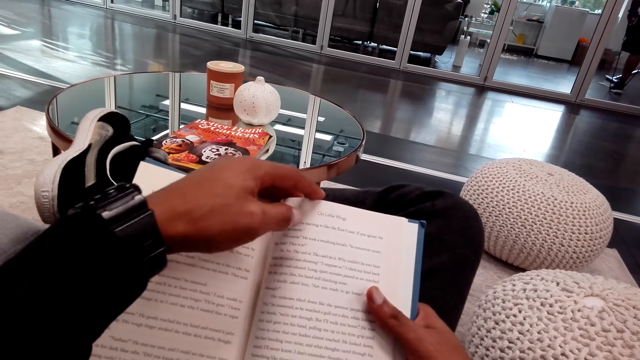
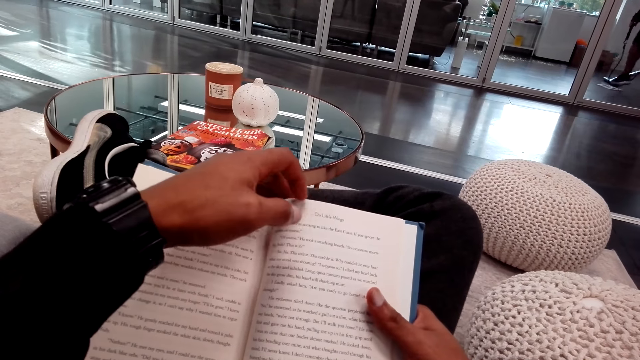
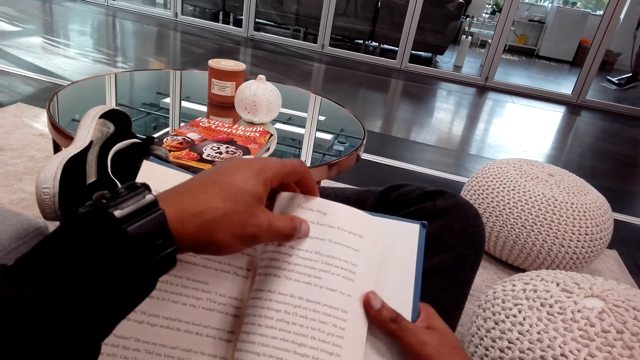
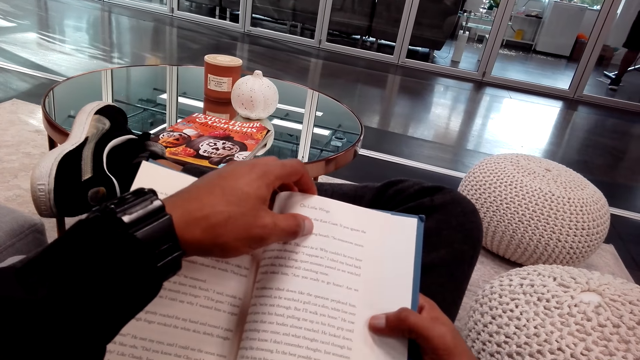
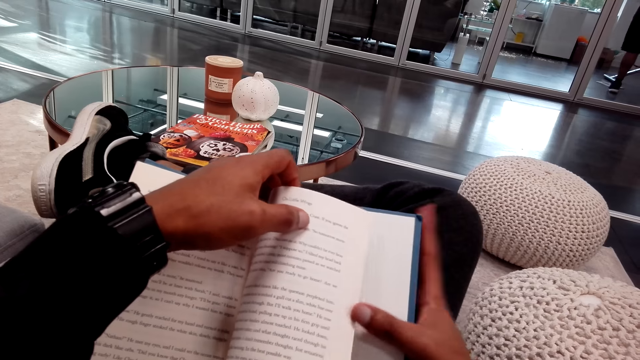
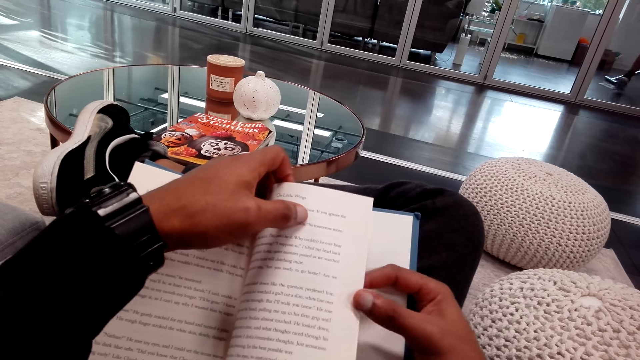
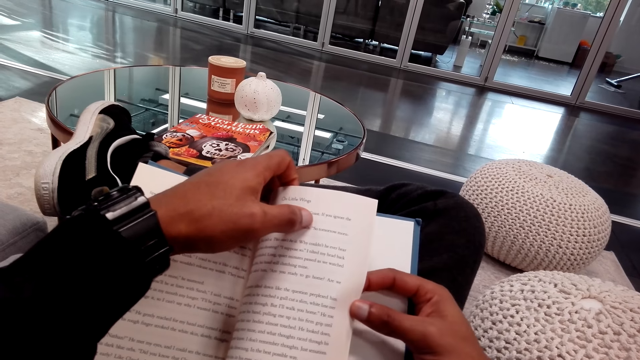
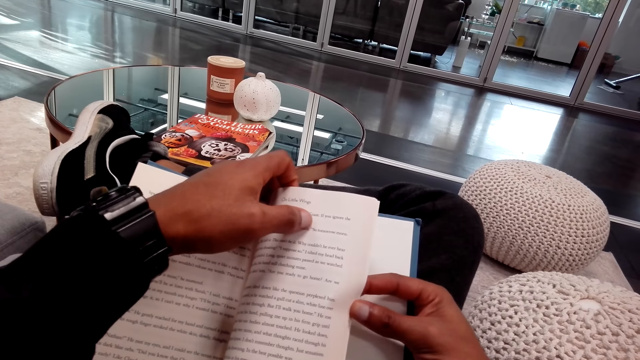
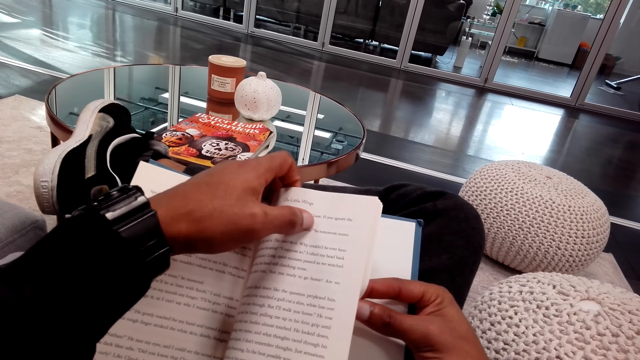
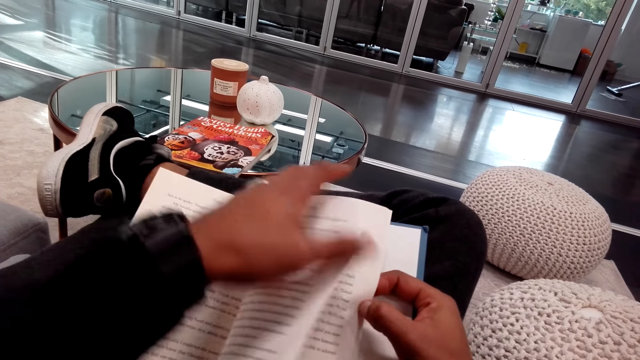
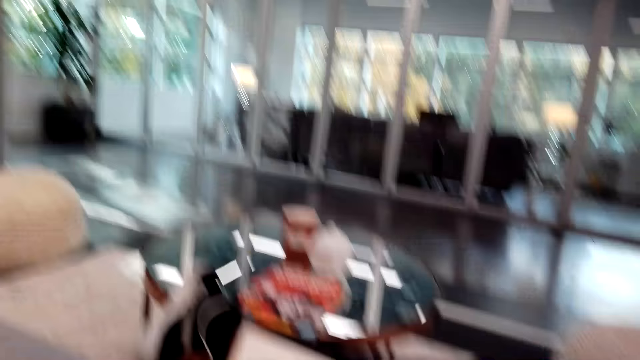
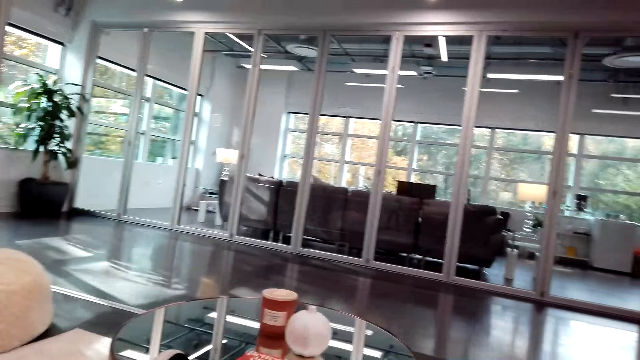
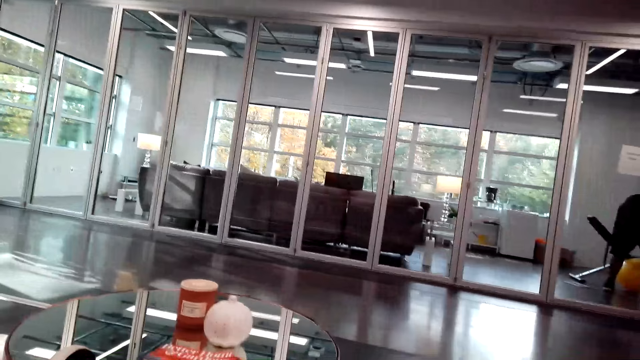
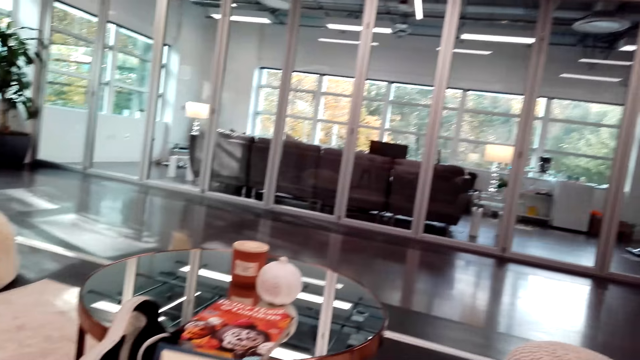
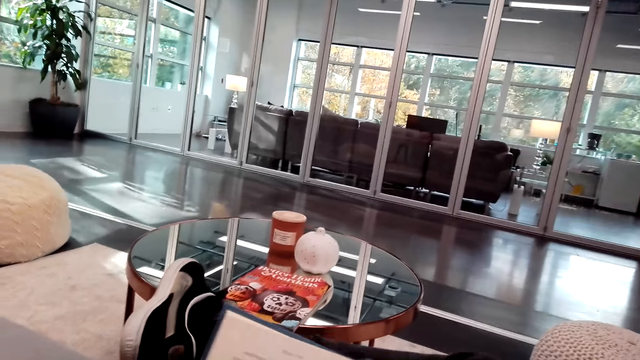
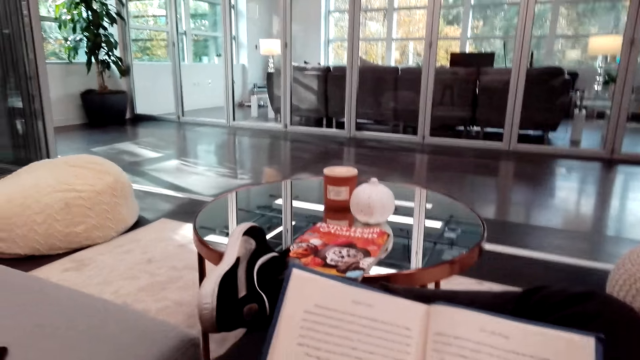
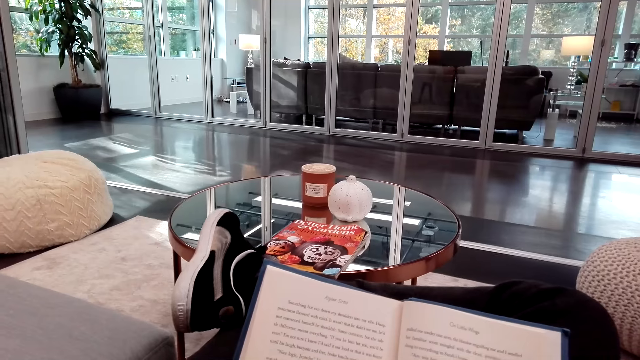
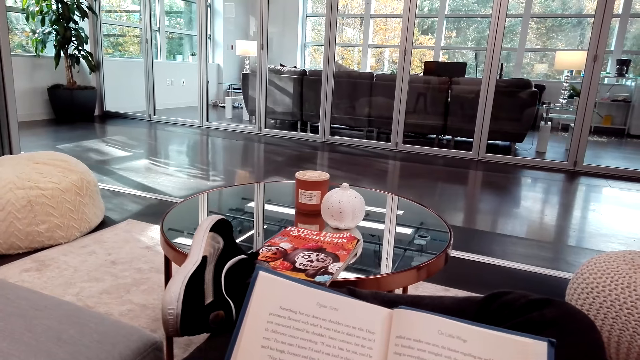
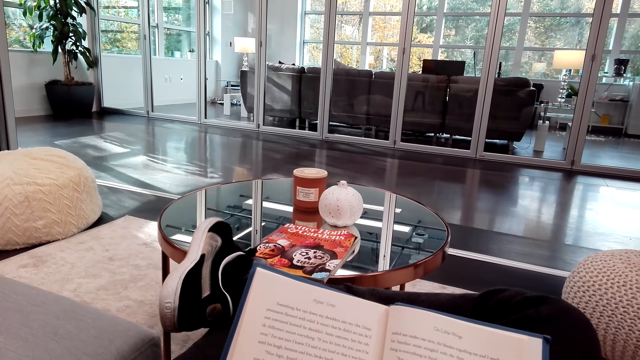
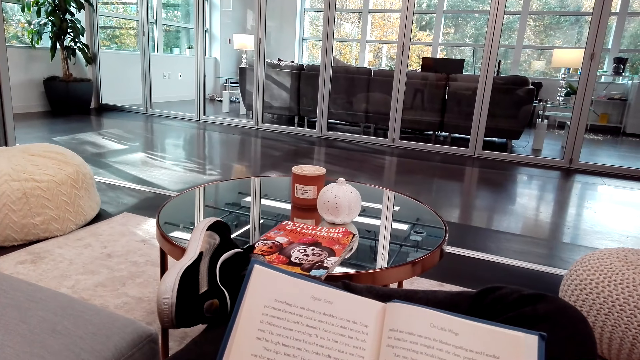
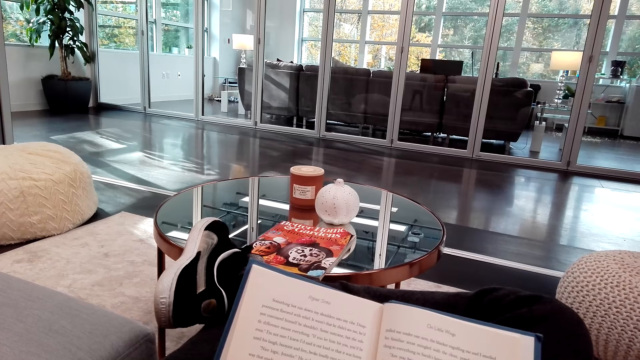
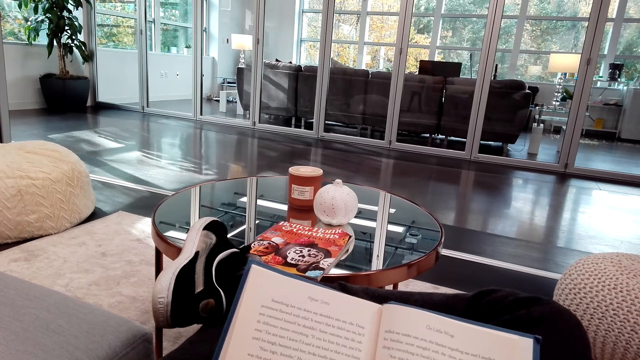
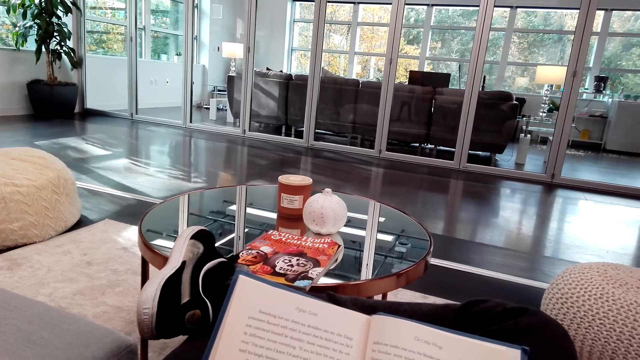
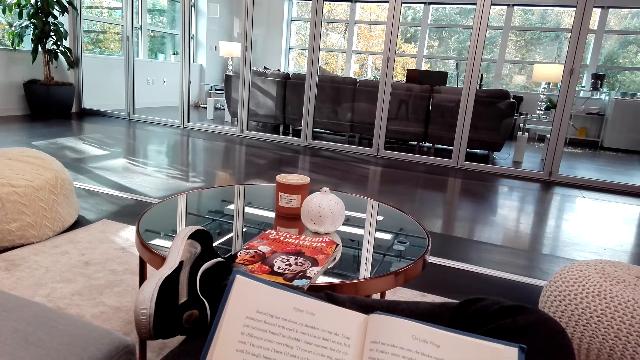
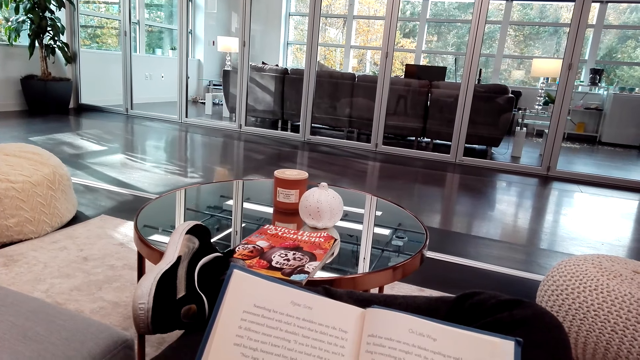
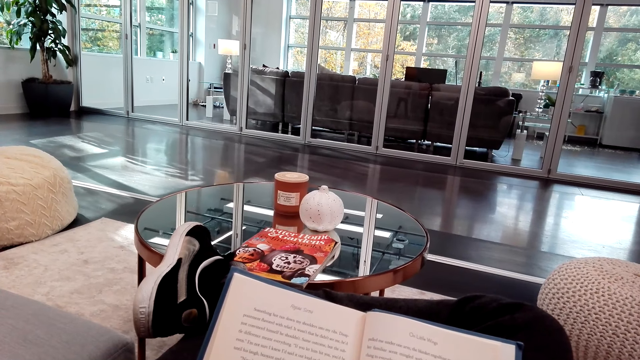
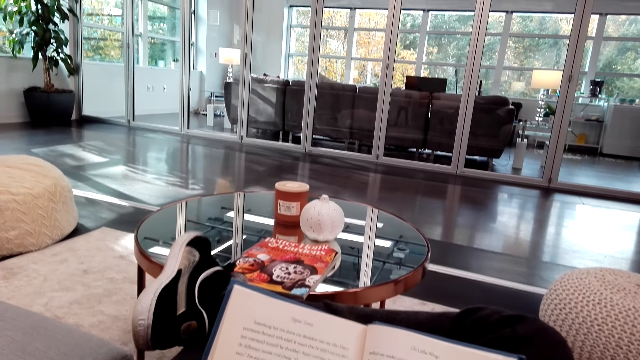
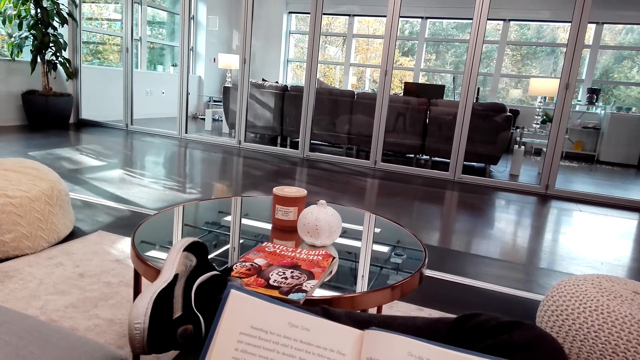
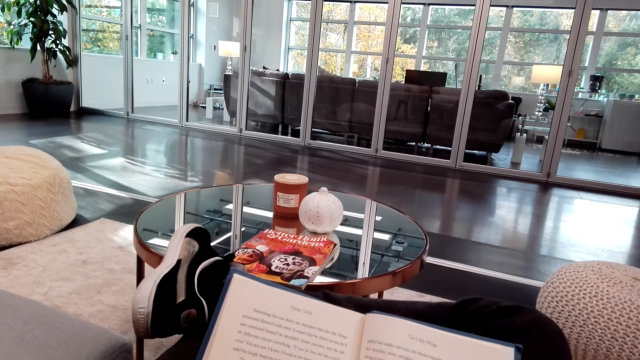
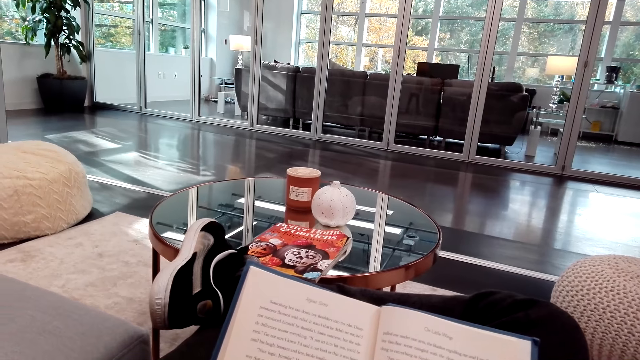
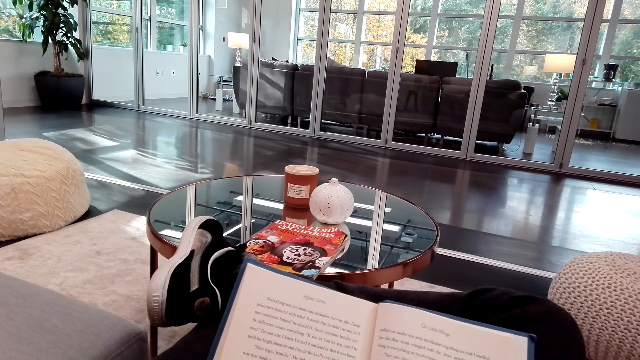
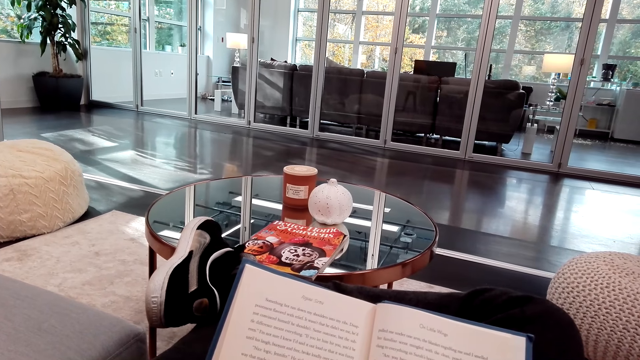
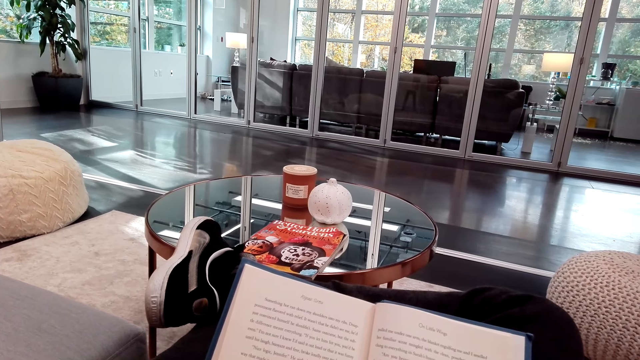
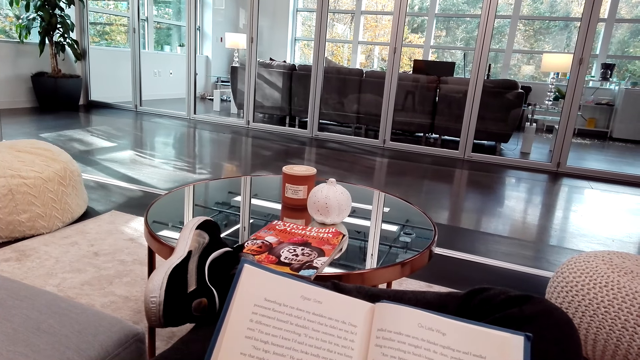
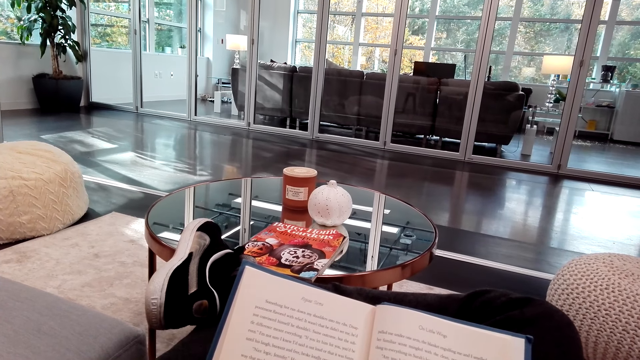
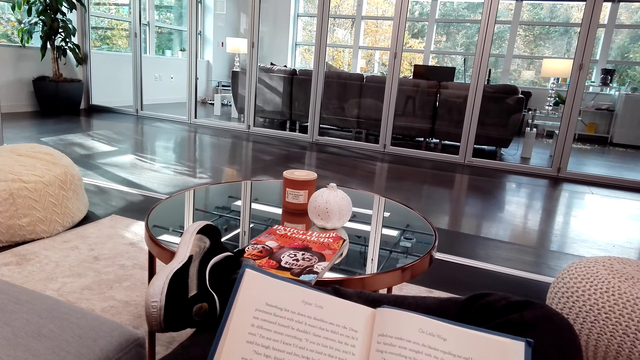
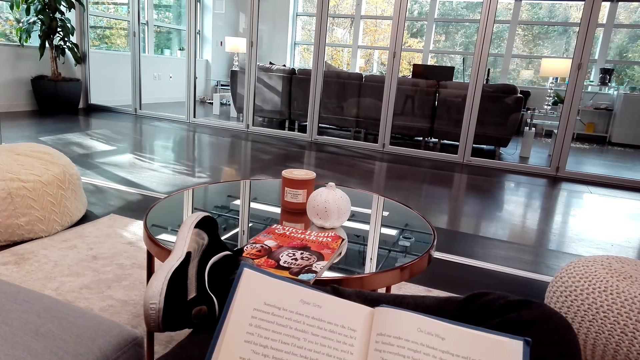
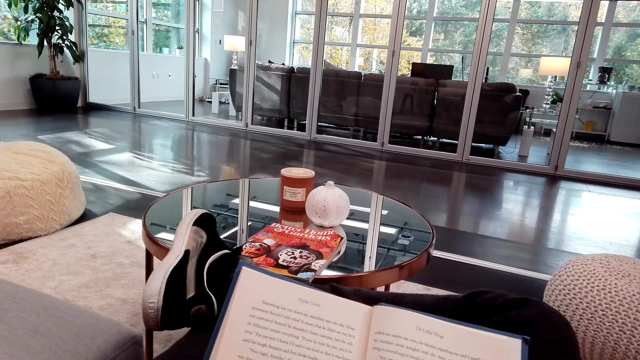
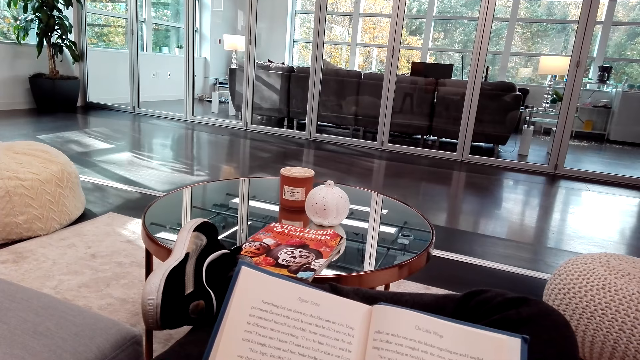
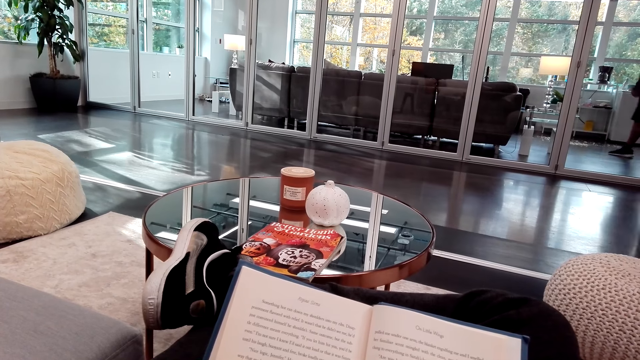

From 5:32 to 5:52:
The camera wearer holds one paper of the book. They open a new page of the book. They look around. They read the book. They shake the right leg. They read the book. They shake the right leg. They read the book.
